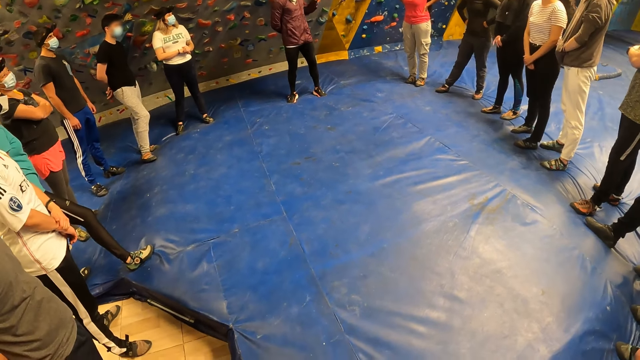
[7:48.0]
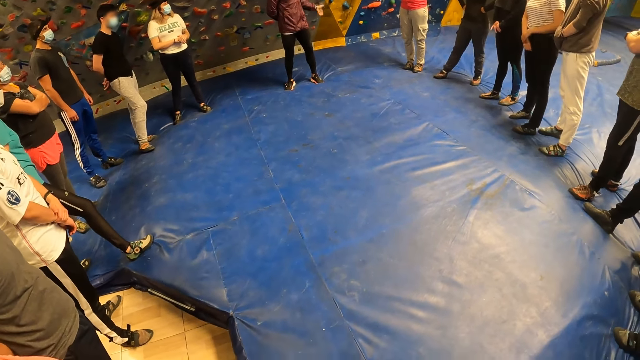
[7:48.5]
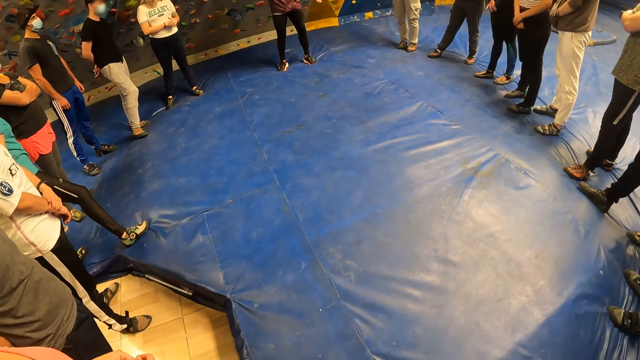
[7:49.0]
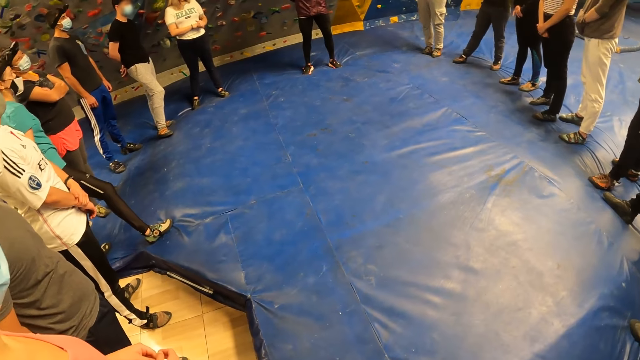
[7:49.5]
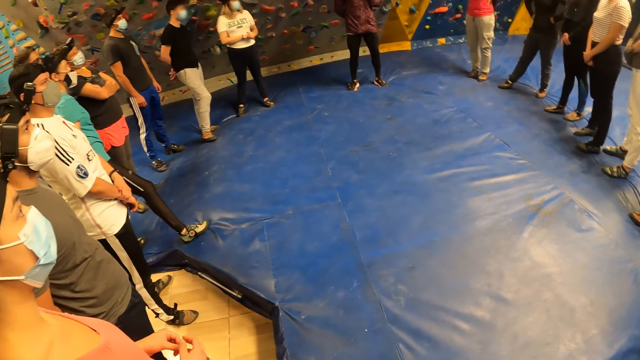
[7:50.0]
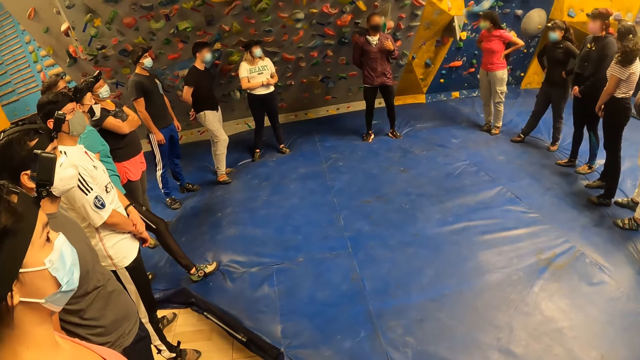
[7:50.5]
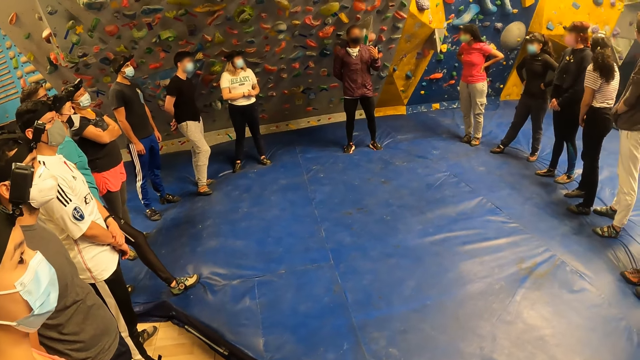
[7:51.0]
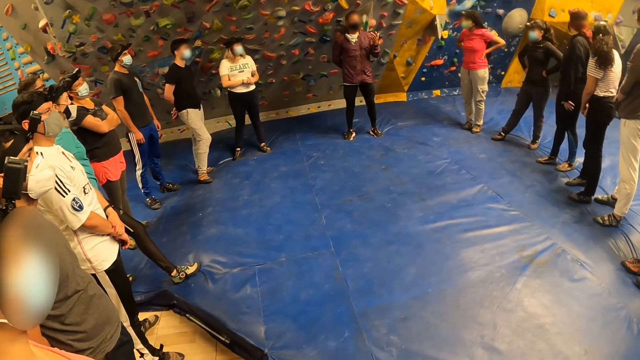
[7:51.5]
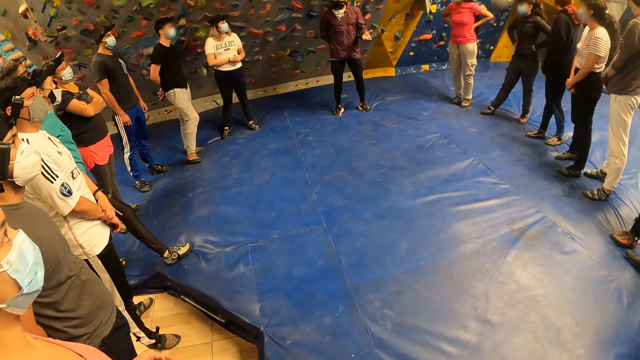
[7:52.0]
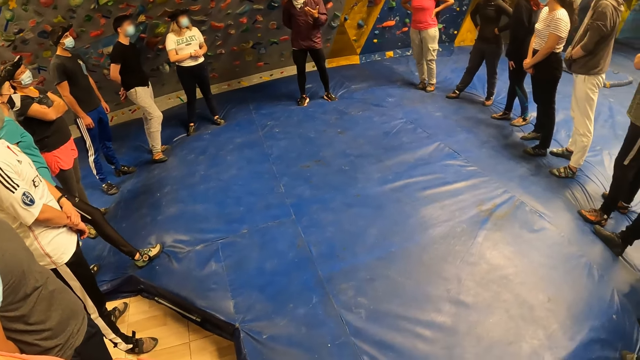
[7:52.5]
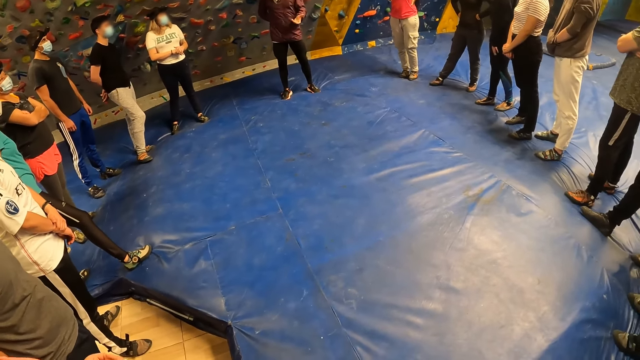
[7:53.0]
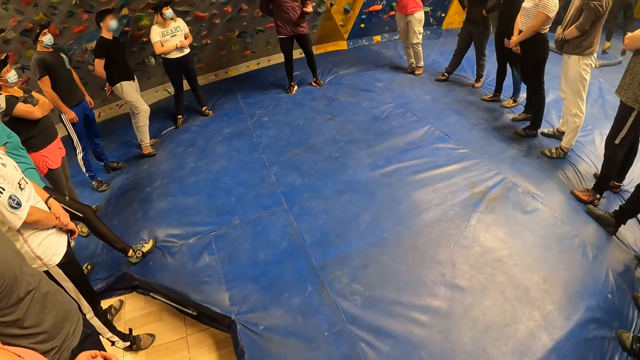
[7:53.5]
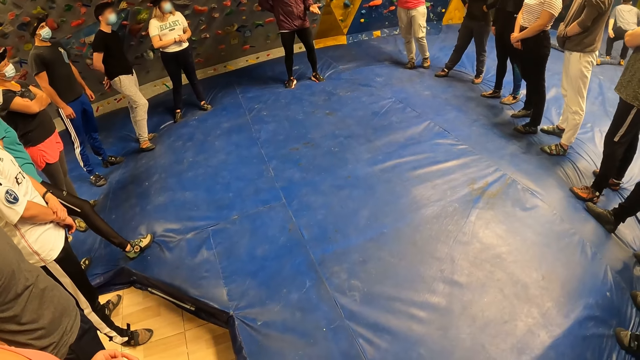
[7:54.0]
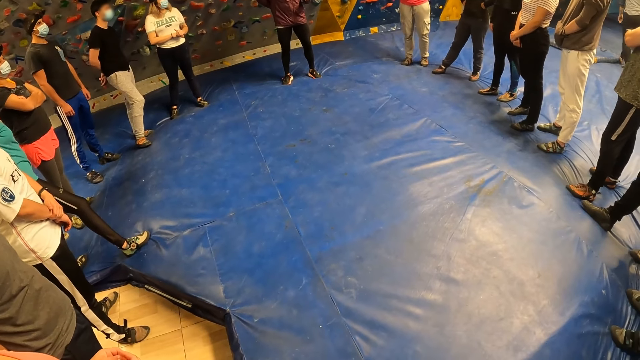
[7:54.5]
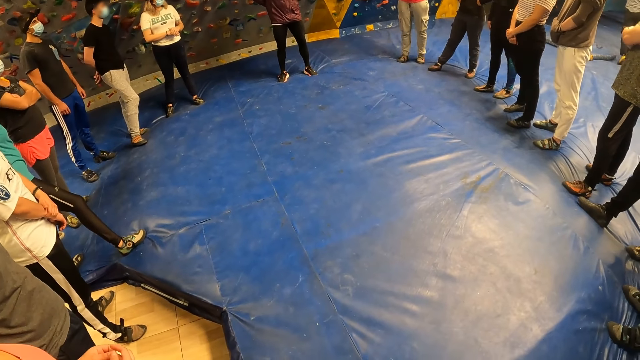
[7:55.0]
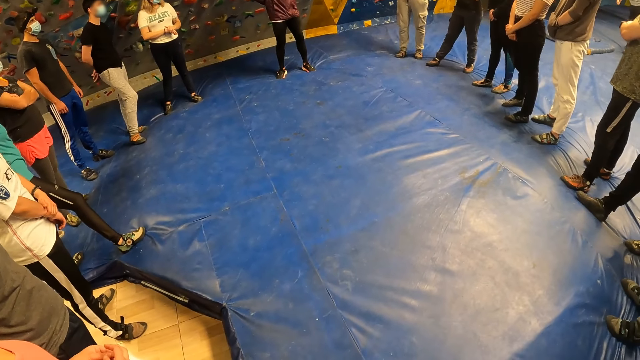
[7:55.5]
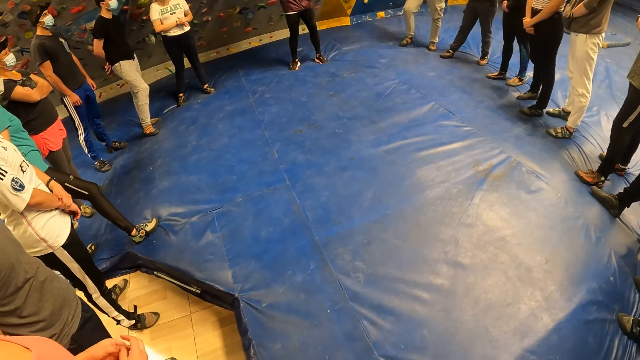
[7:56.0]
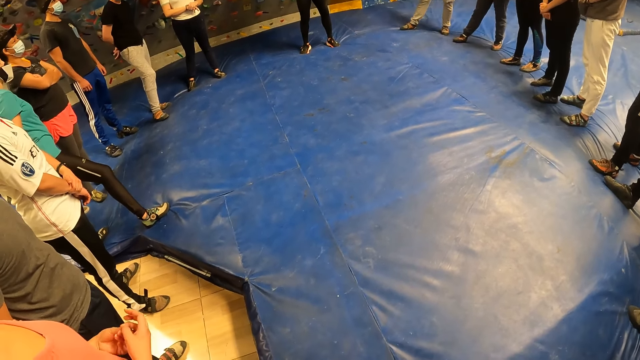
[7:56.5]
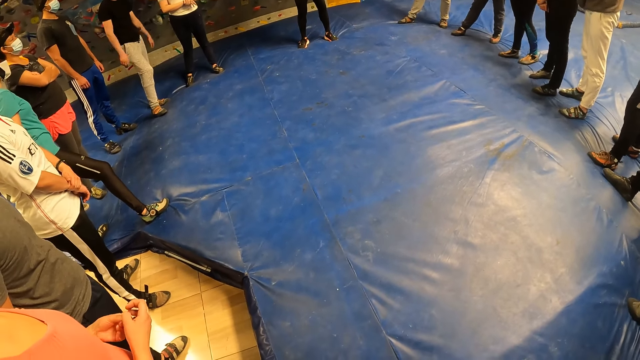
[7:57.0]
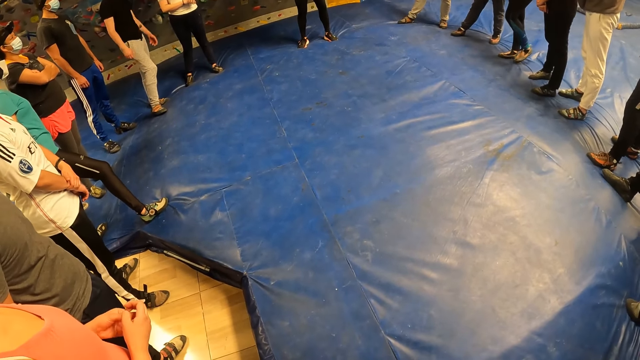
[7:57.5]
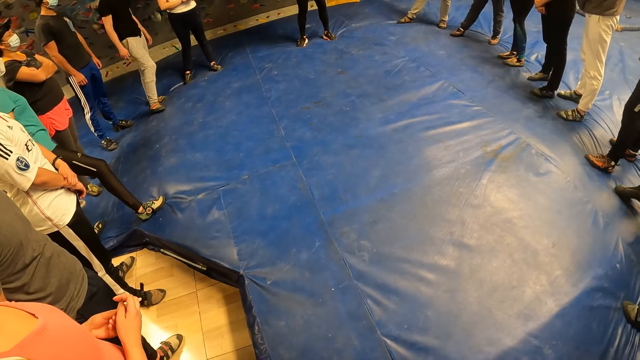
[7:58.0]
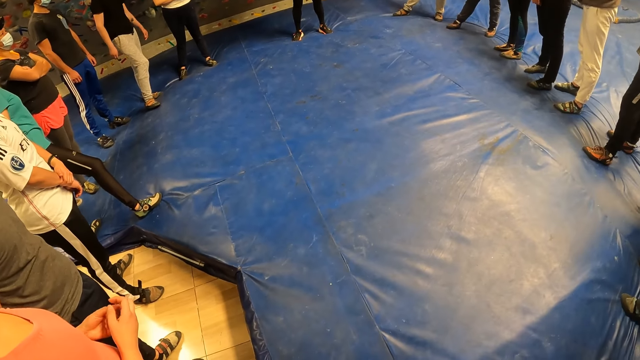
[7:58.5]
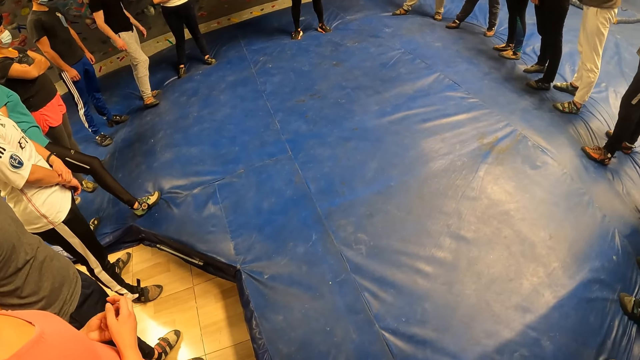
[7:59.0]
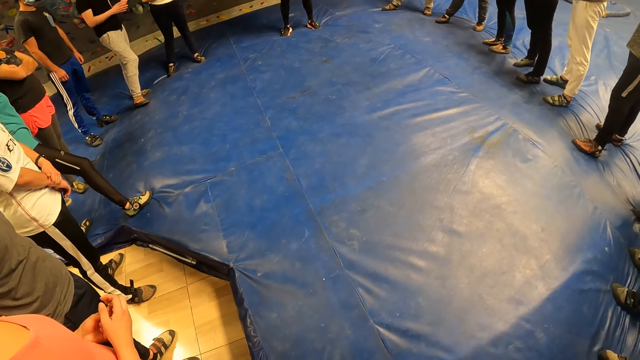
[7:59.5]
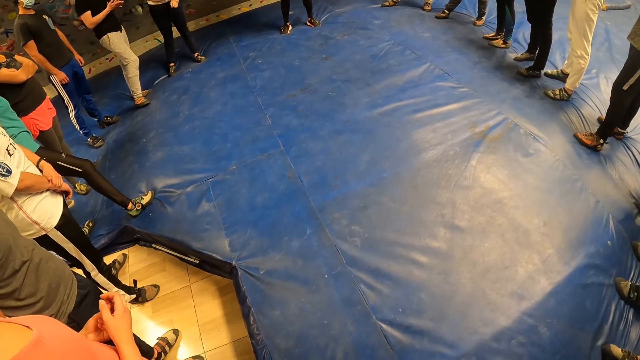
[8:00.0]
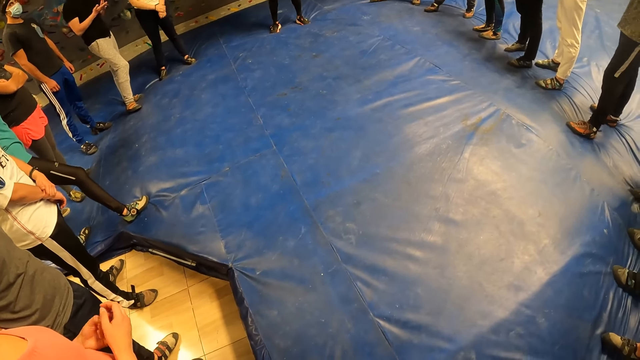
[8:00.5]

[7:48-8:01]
The man removes his left hand from his chest. The camera wearer looks around.

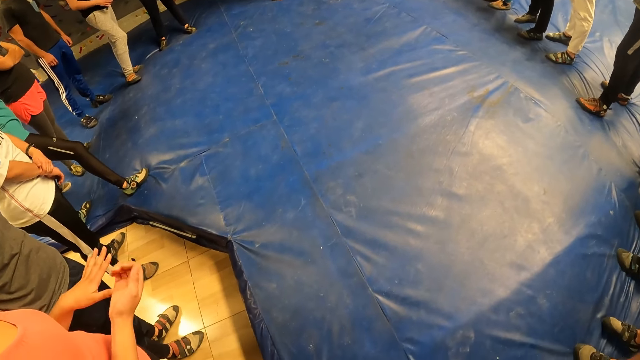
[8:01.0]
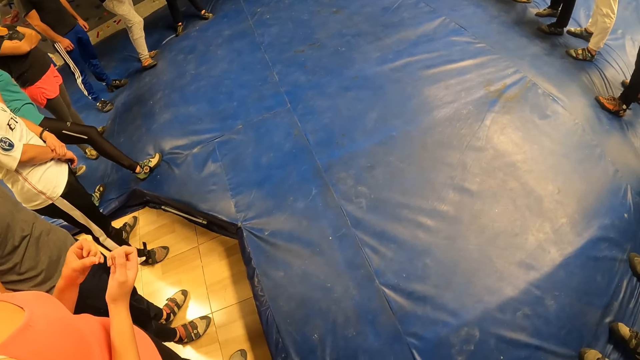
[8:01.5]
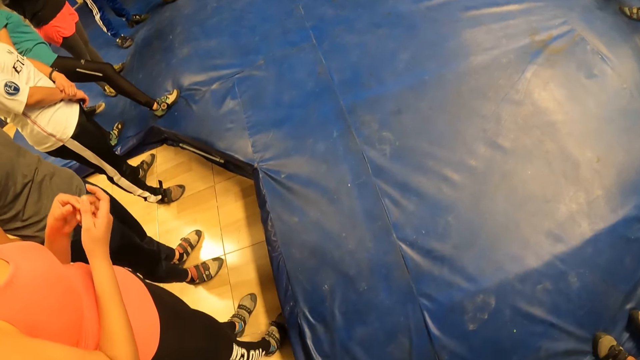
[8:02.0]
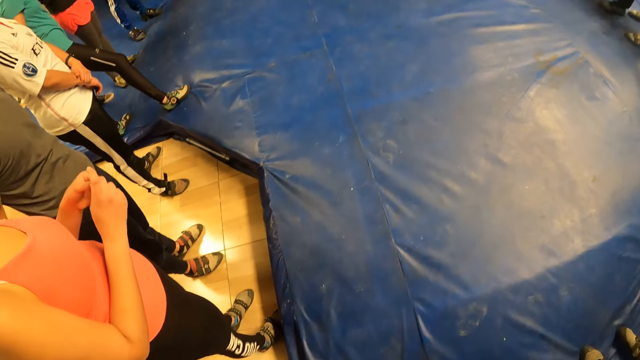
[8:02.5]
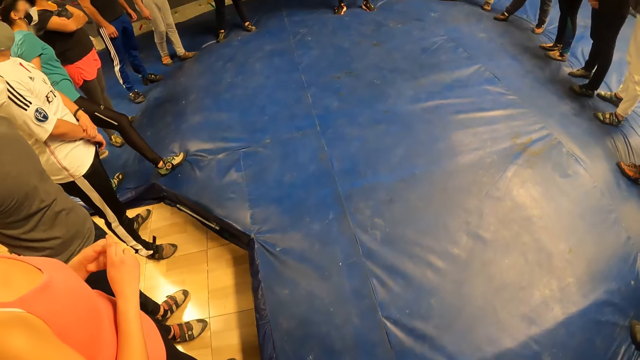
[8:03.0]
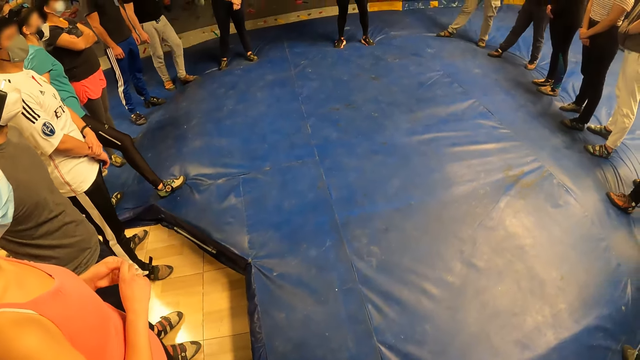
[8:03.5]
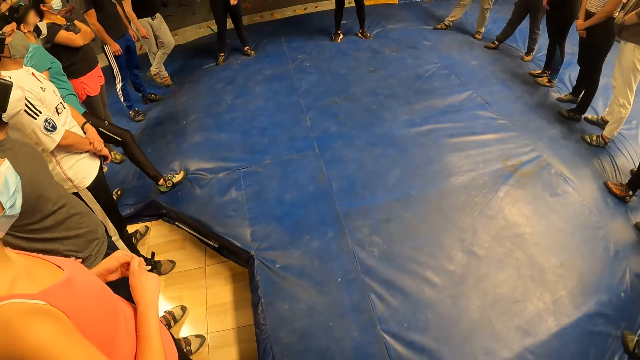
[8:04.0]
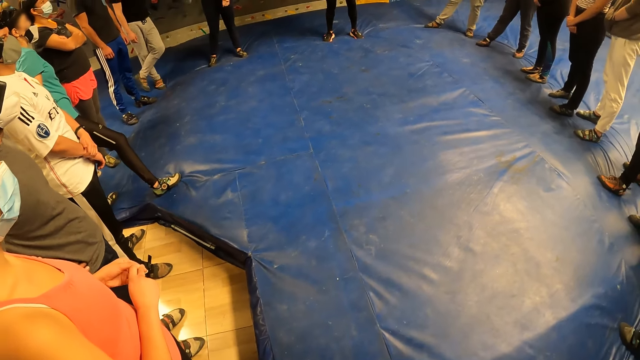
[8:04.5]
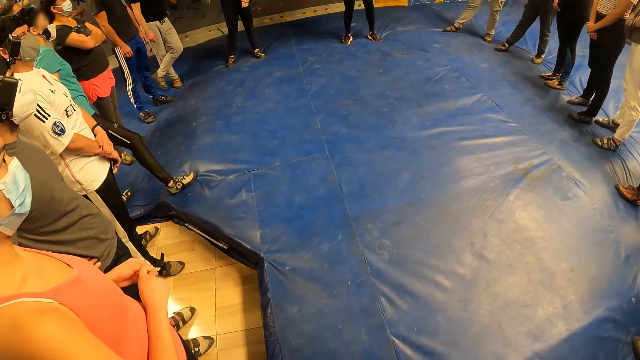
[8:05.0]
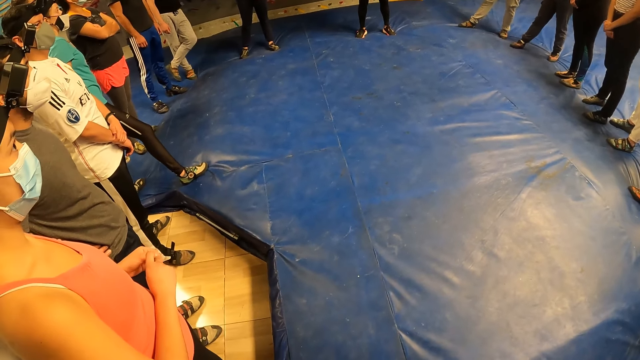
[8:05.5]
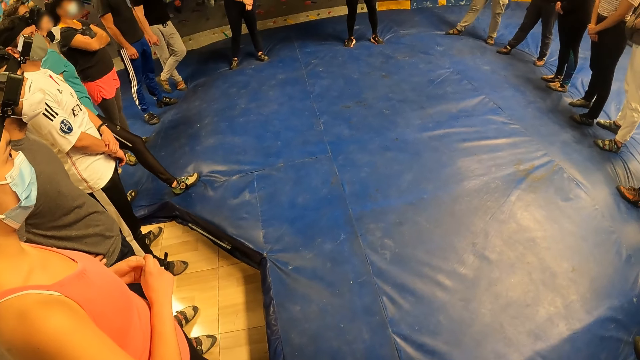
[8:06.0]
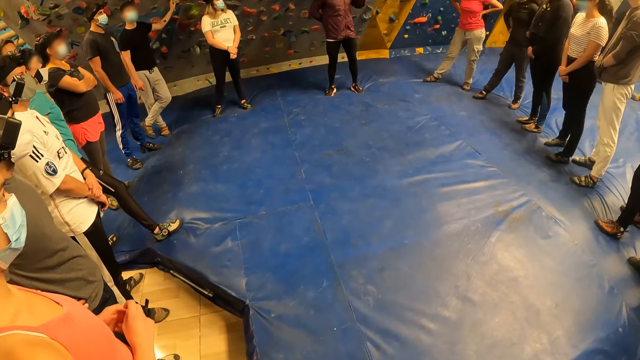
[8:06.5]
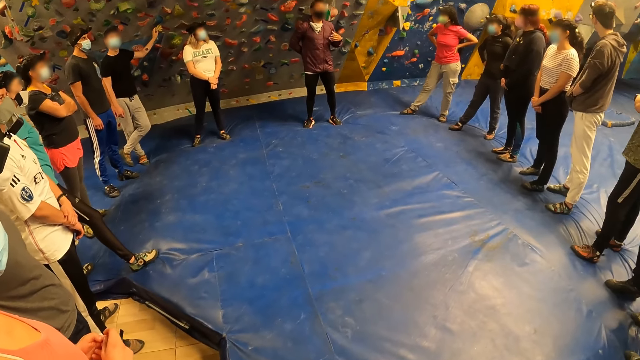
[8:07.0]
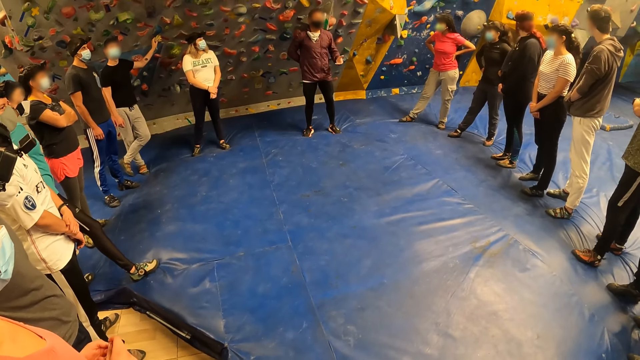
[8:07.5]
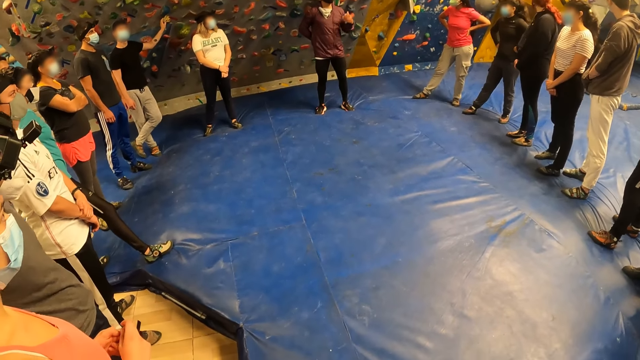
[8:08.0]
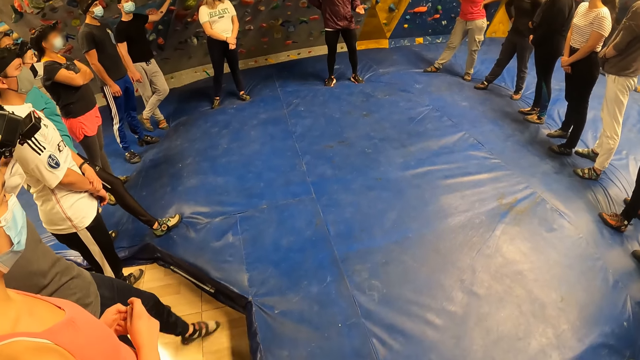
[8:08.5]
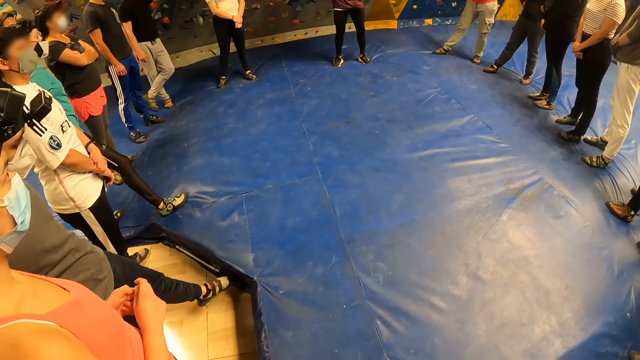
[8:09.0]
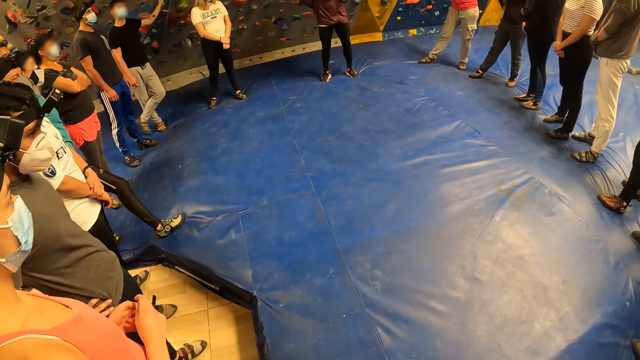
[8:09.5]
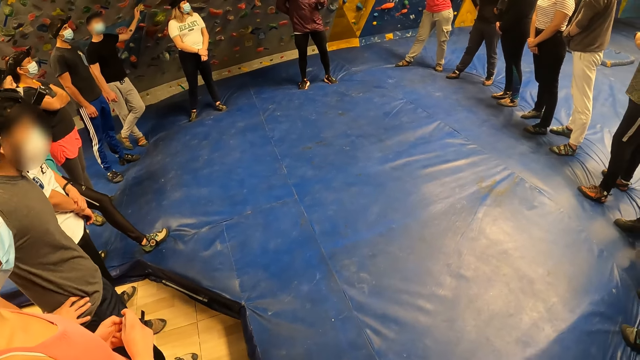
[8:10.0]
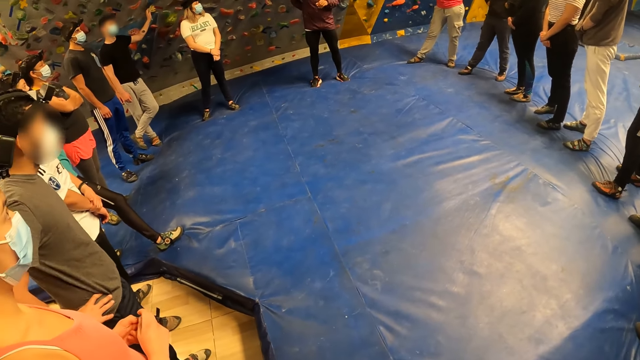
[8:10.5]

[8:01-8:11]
A person addresses the people.
